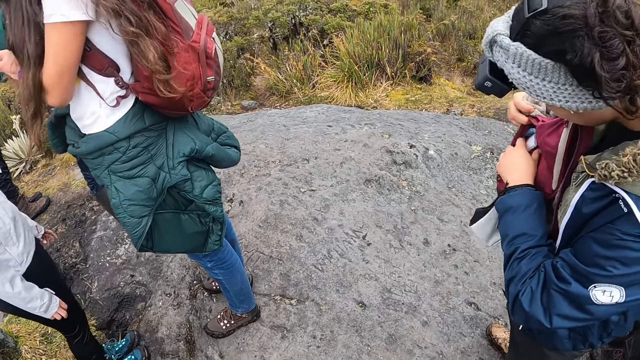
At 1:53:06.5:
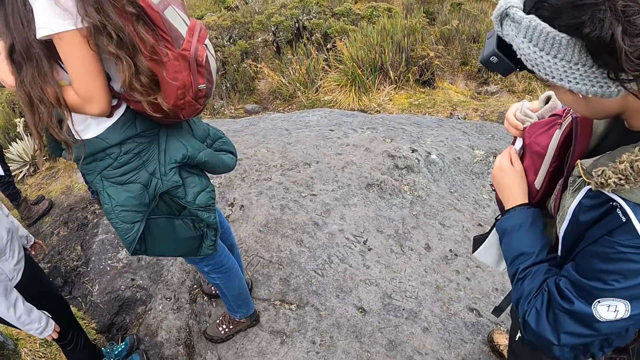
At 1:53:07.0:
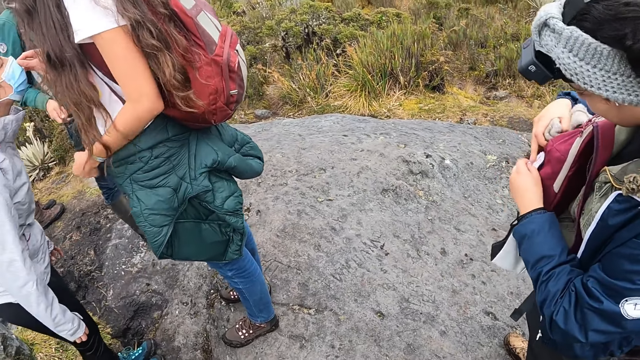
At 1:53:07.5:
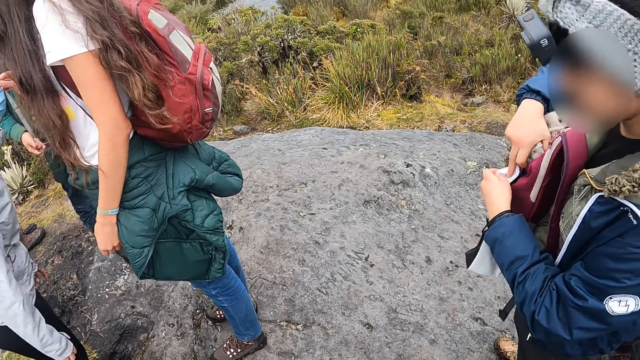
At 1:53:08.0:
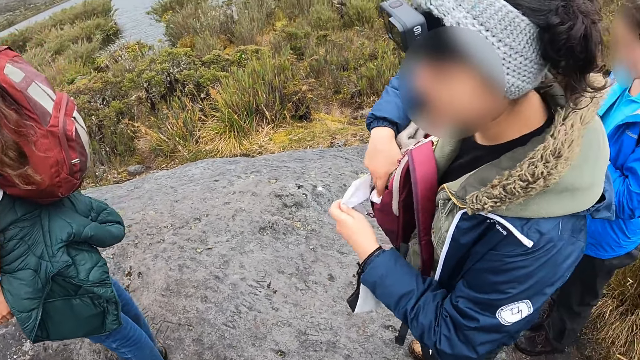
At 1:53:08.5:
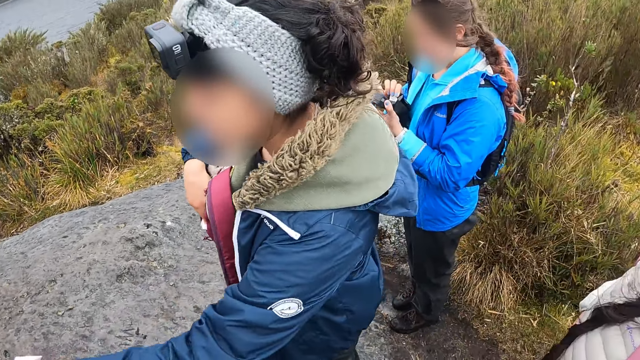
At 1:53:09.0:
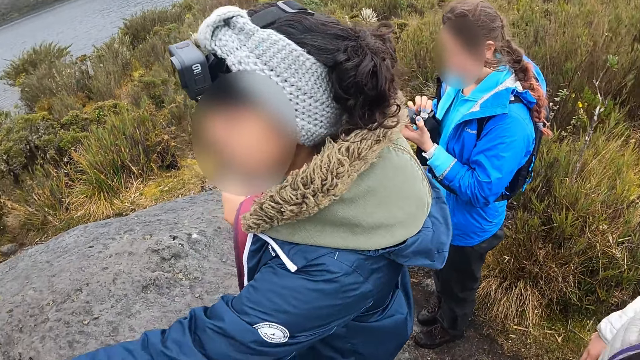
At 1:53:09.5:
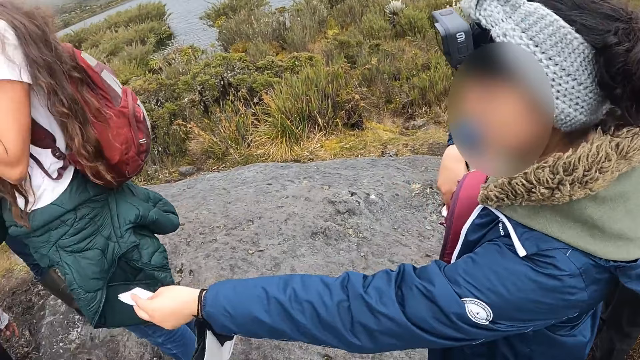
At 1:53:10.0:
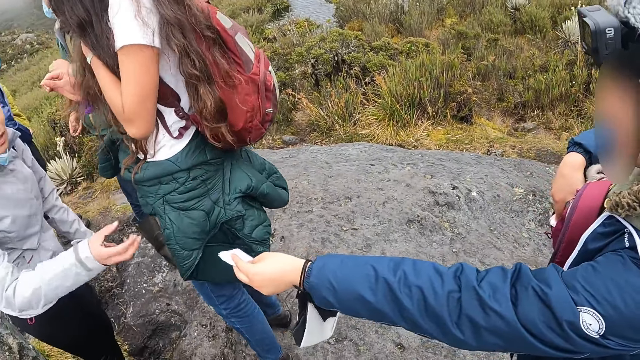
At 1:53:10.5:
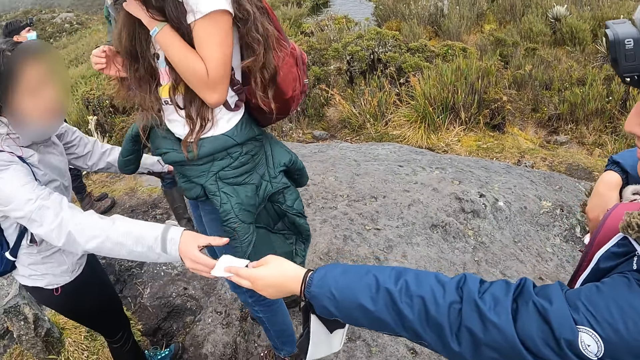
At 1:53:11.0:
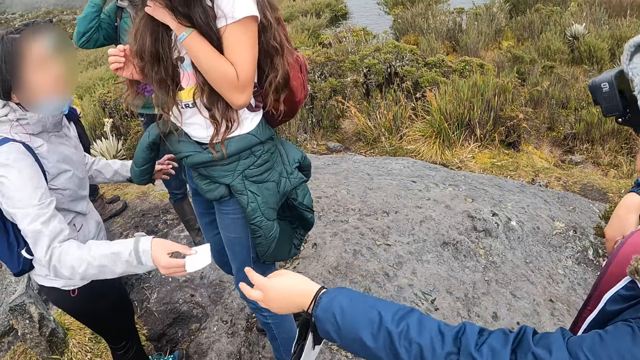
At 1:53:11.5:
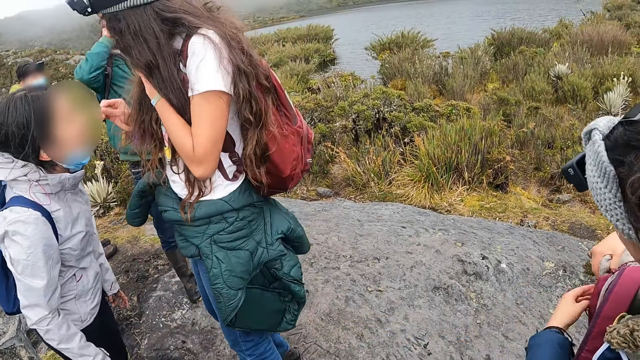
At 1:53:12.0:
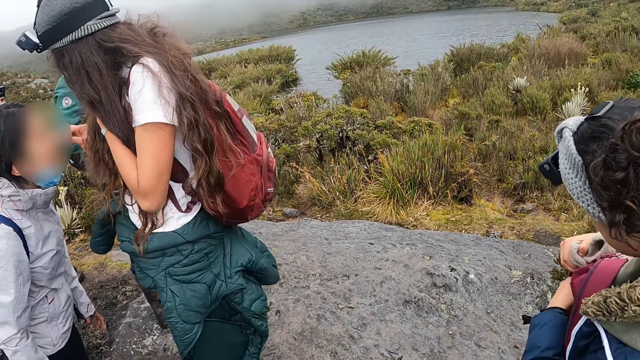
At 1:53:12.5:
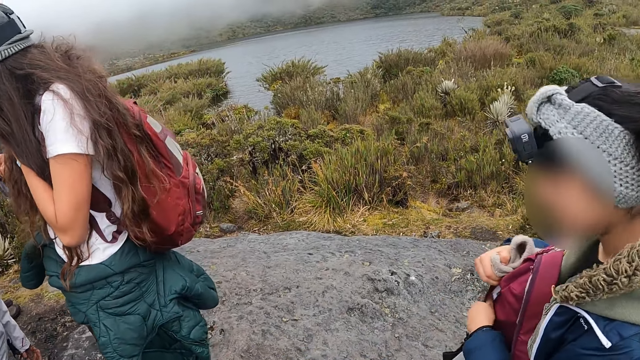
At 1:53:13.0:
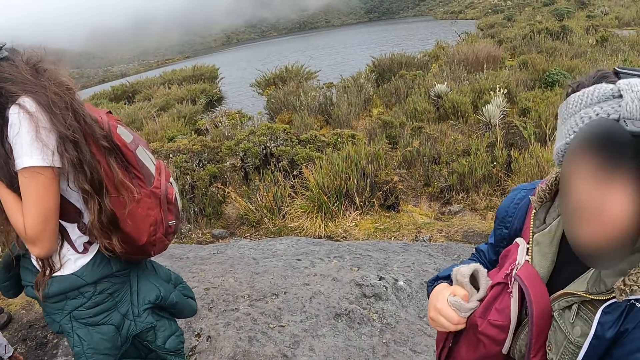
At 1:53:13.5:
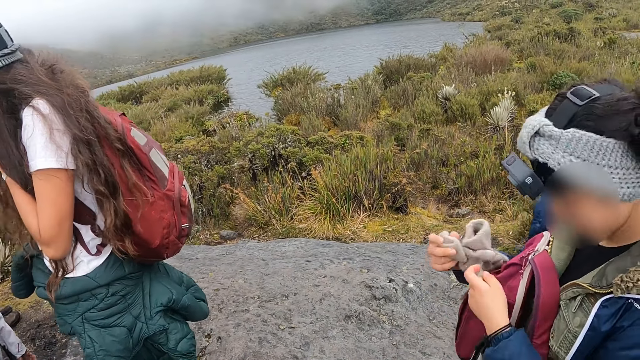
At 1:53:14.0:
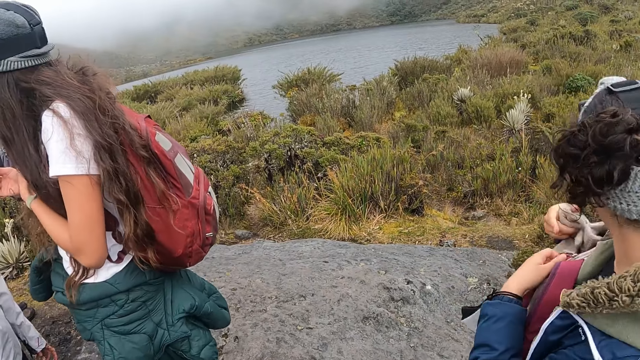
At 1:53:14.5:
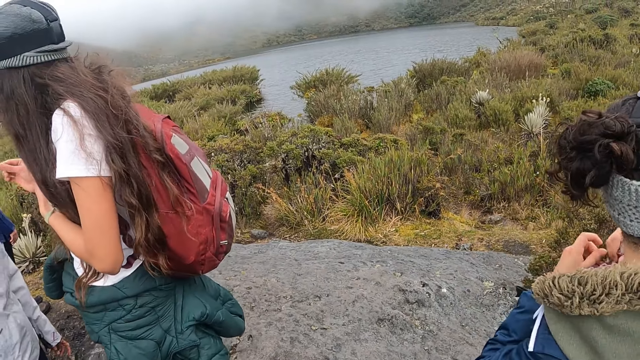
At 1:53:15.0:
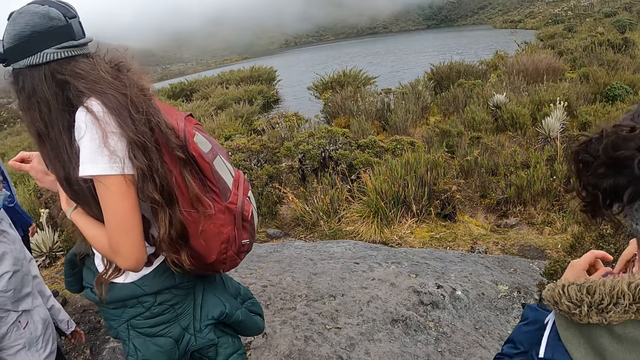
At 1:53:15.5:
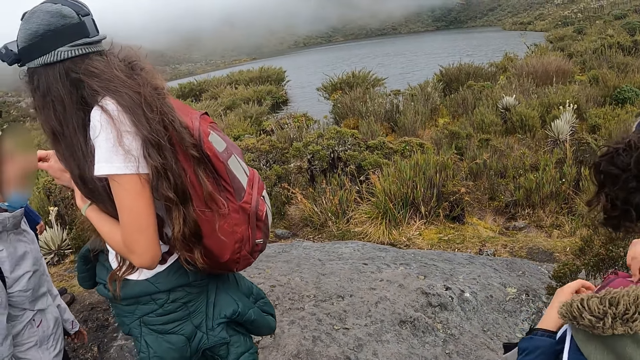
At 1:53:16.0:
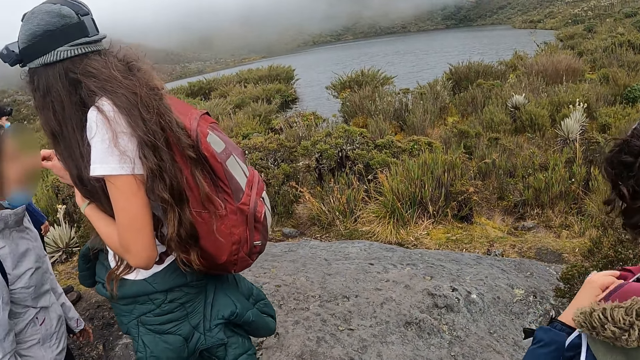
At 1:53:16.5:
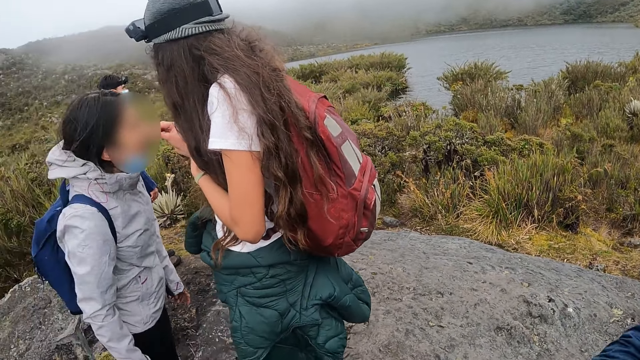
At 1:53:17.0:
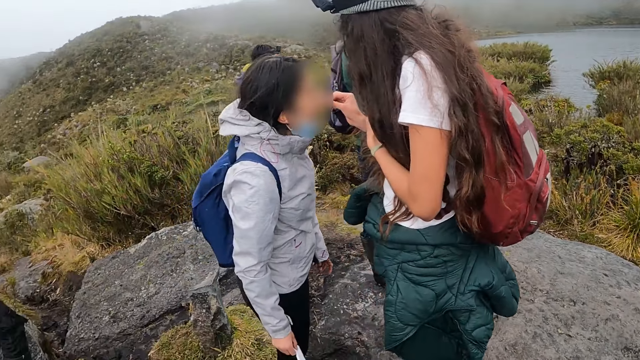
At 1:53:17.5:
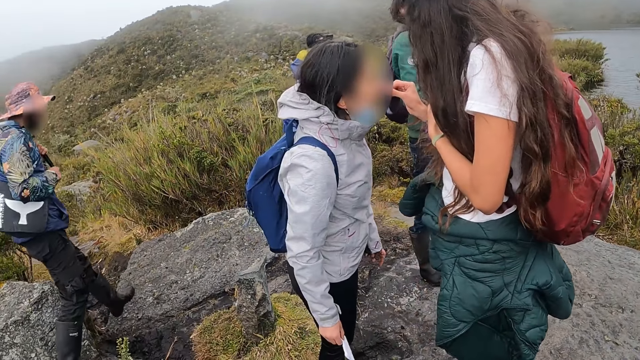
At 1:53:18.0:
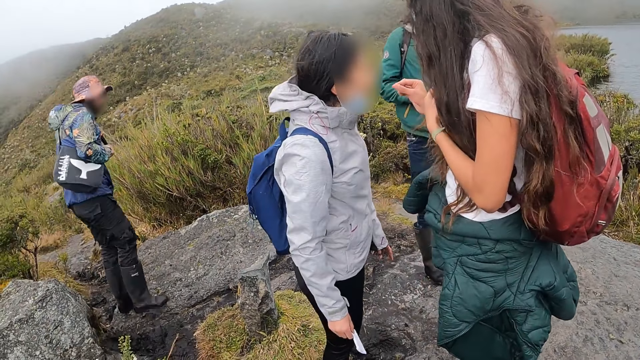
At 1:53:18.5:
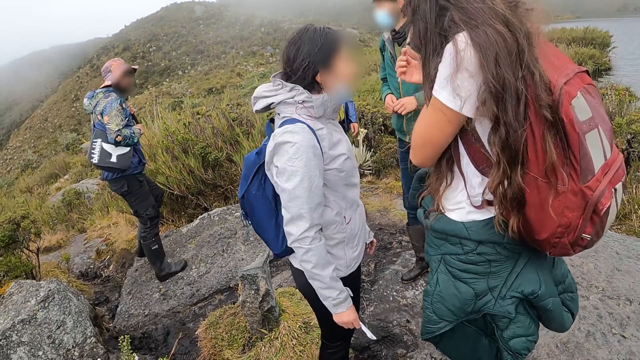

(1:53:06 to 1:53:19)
The camera wearer looks around. A woman pulls out a wiper with her left hand from the bag. The woman hands another woman the wiper with her left hand. The first woman closes the bag with her right hand.

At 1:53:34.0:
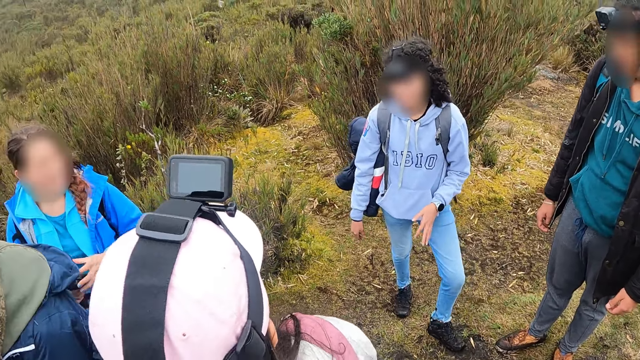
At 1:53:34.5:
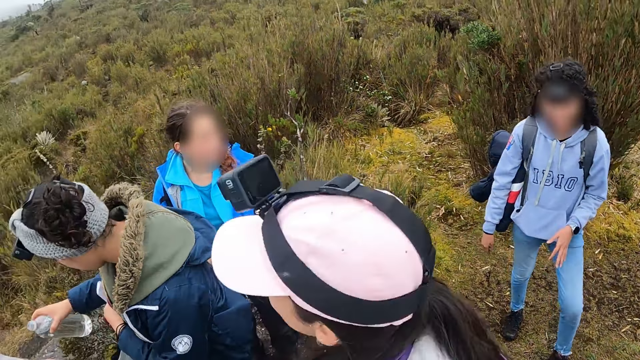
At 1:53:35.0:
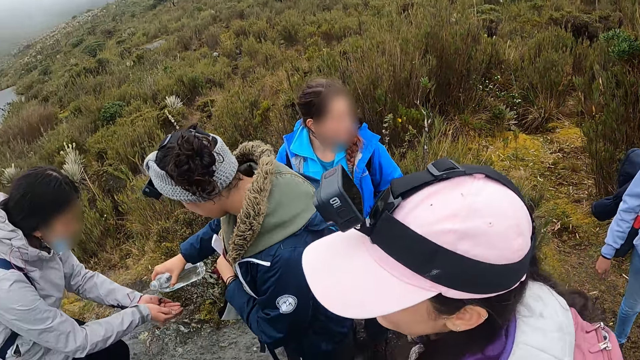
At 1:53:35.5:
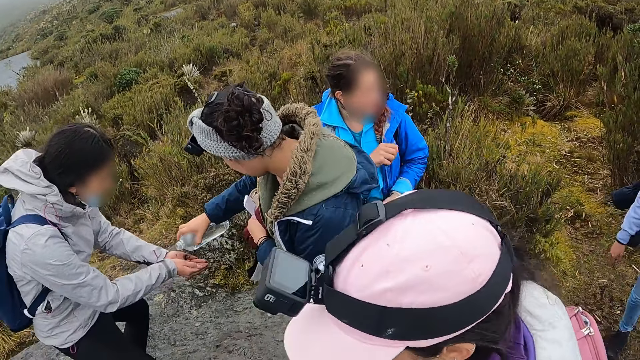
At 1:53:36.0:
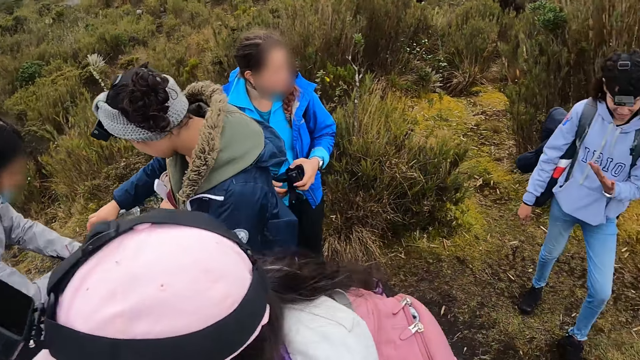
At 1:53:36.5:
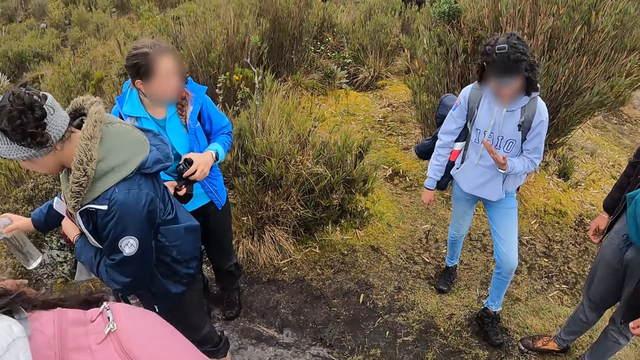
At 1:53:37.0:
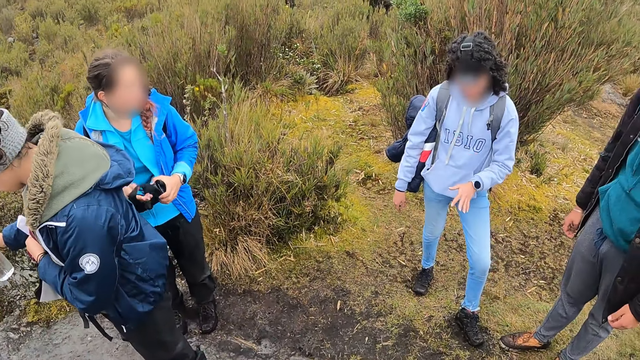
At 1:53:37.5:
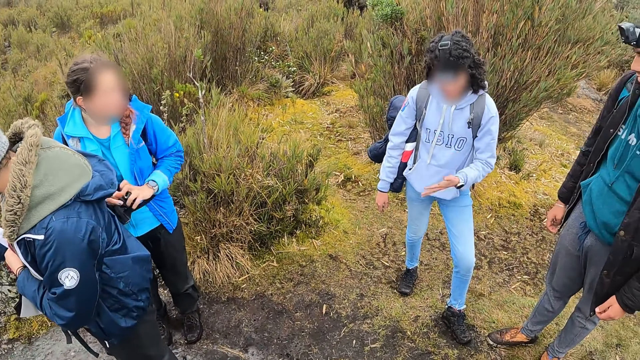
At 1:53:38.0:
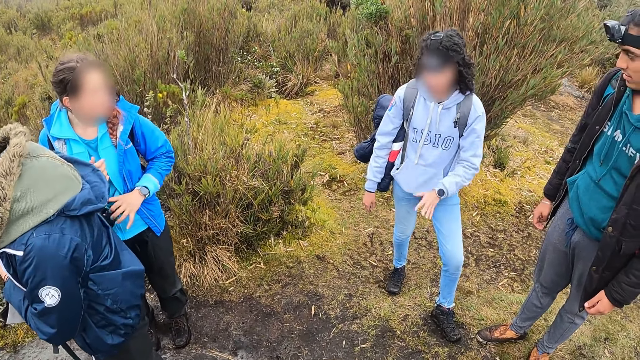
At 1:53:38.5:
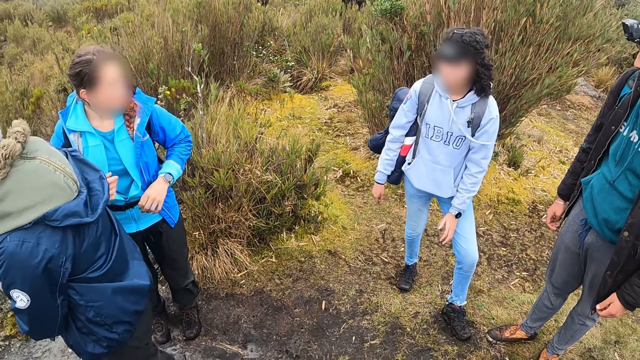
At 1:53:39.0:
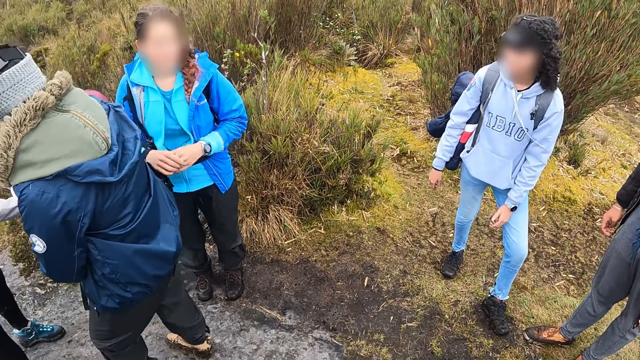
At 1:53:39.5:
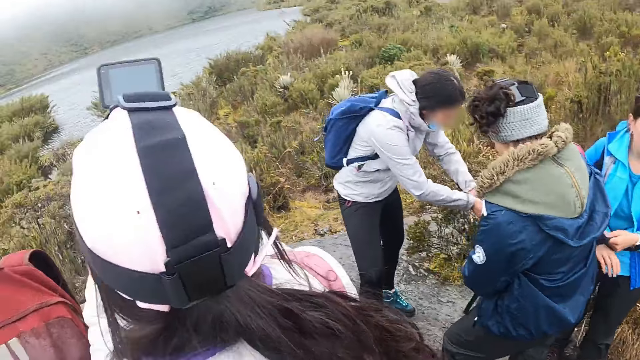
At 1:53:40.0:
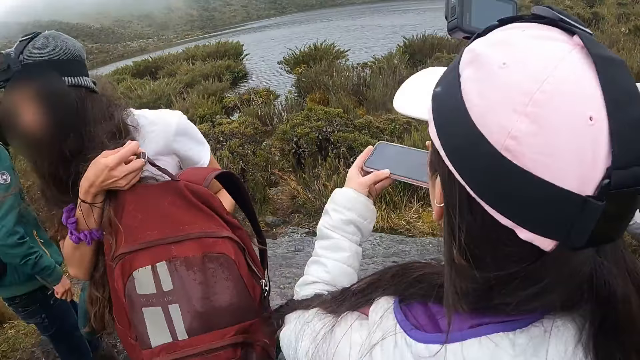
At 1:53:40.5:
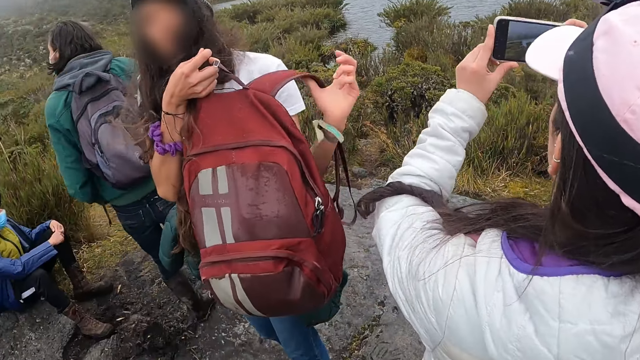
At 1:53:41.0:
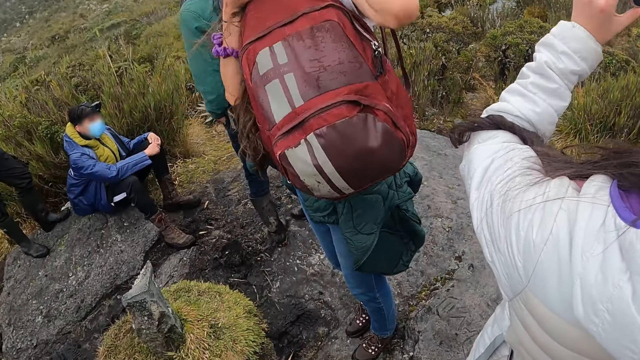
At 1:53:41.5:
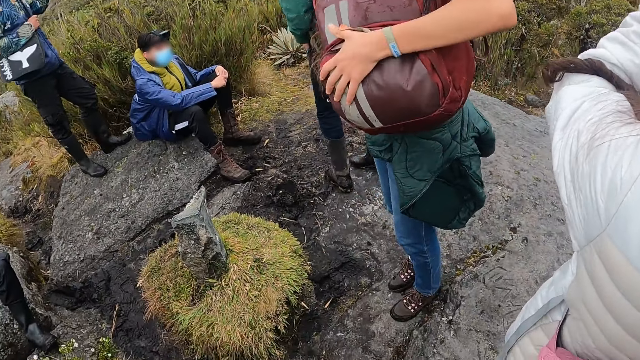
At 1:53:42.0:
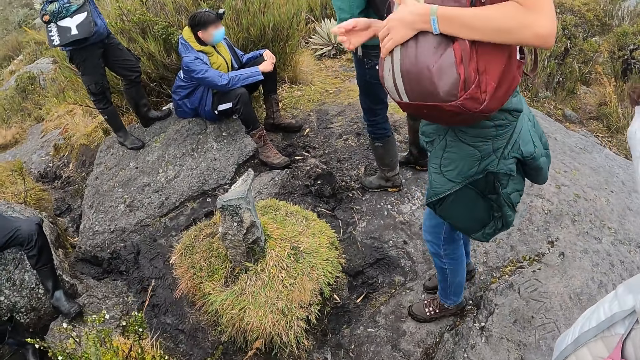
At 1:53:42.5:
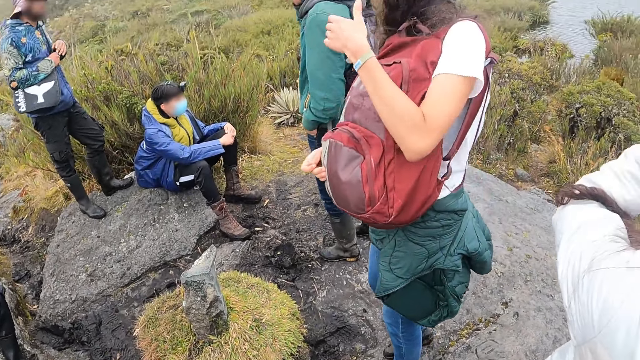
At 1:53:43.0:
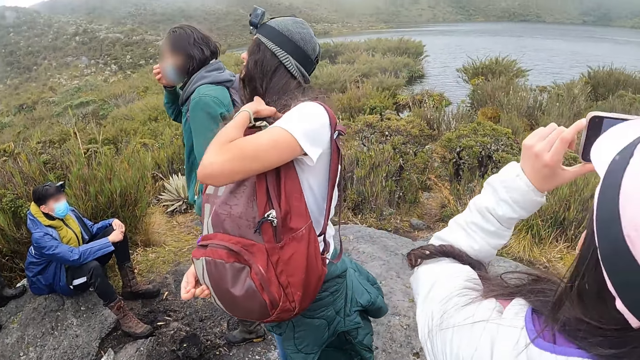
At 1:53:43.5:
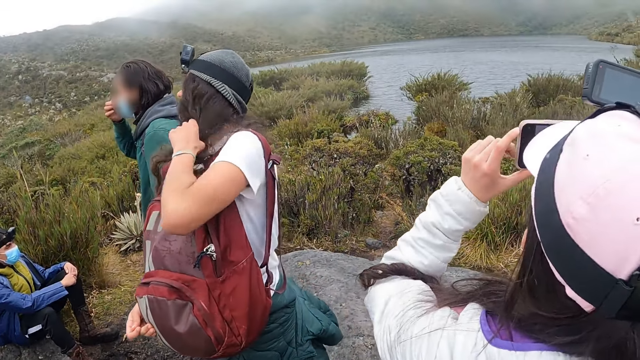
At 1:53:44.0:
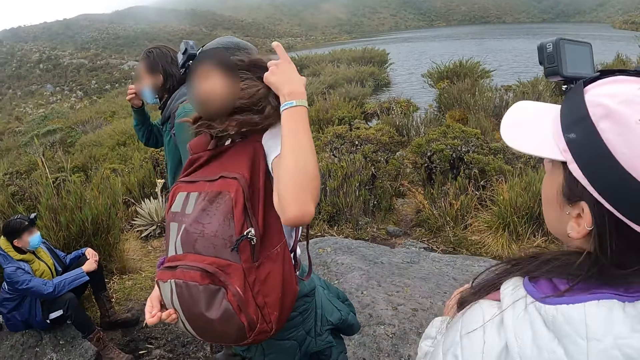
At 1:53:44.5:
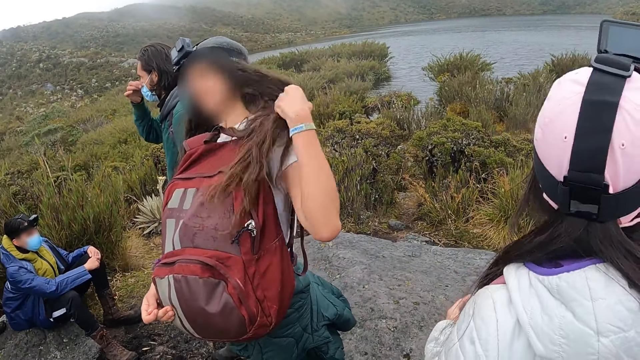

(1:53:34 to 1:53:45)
A man pours water on the hands of another man from a water bottle in his right hand. A woman takes a picture with a phone in both hands.
